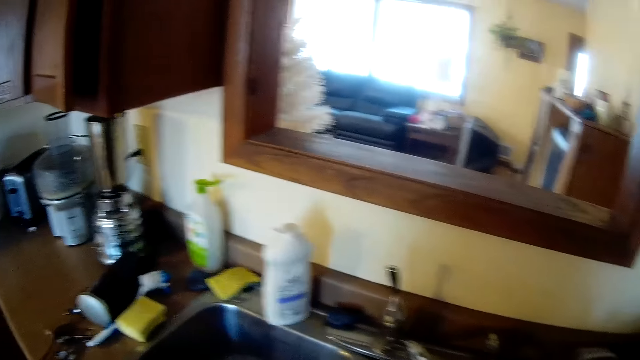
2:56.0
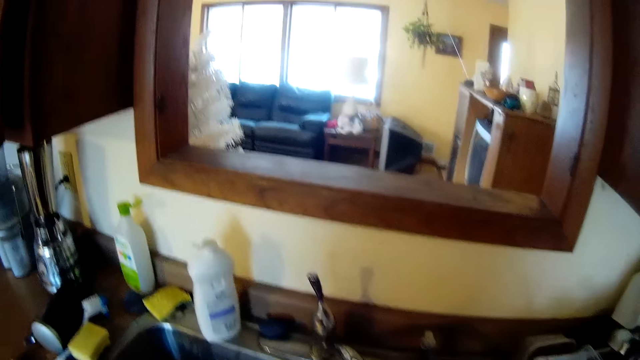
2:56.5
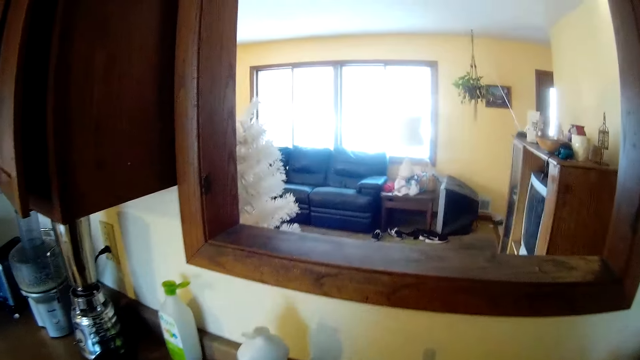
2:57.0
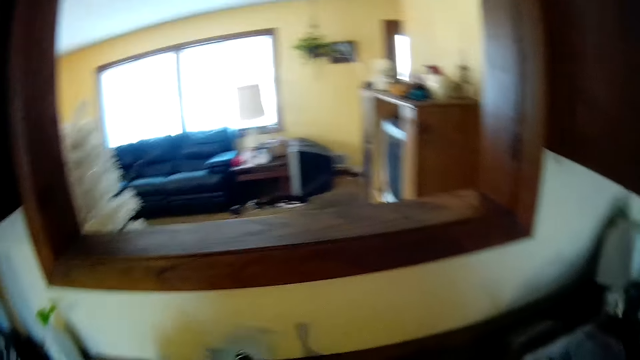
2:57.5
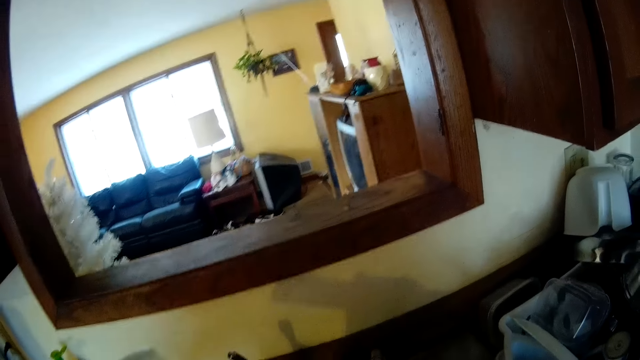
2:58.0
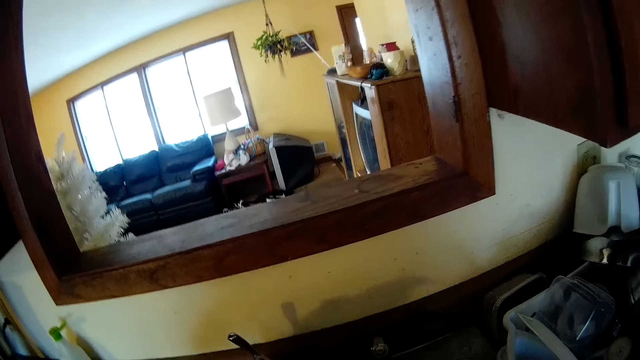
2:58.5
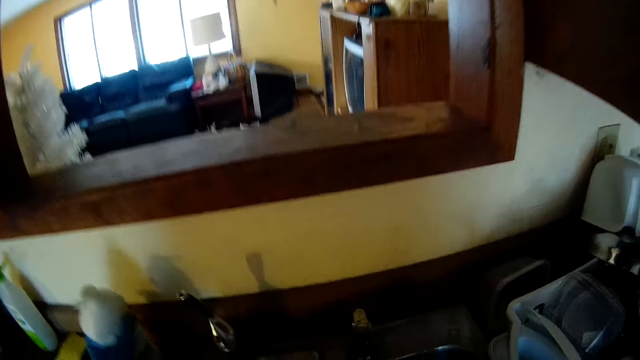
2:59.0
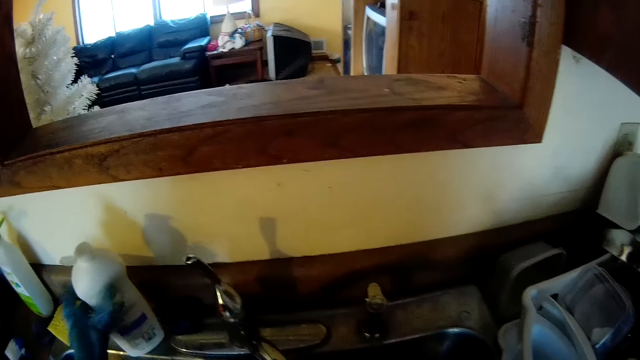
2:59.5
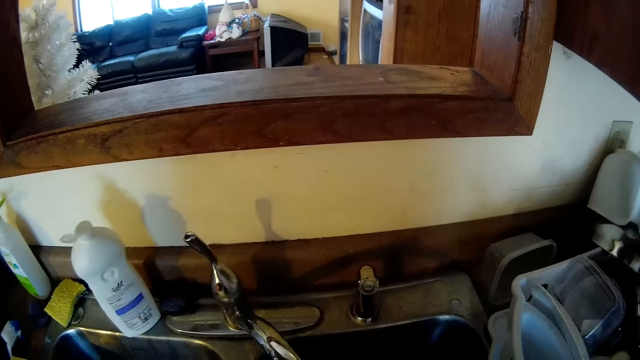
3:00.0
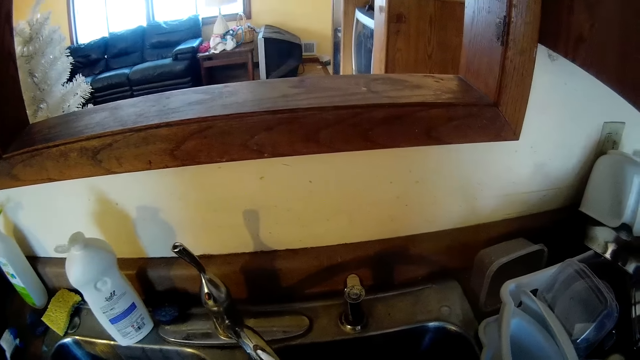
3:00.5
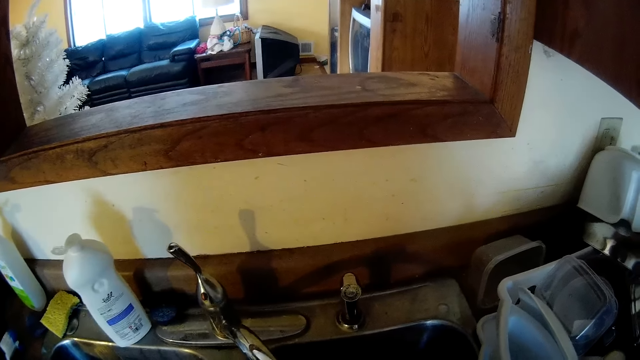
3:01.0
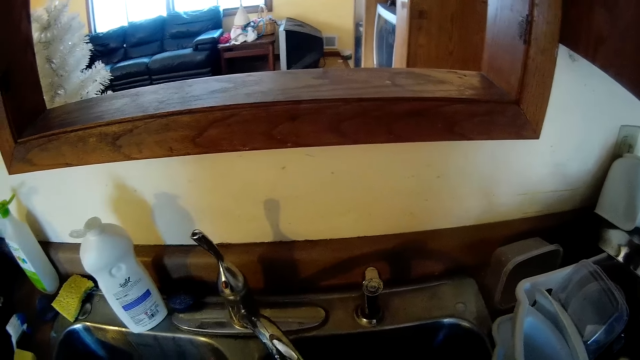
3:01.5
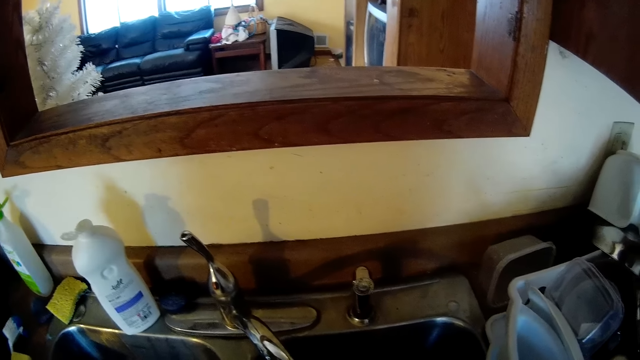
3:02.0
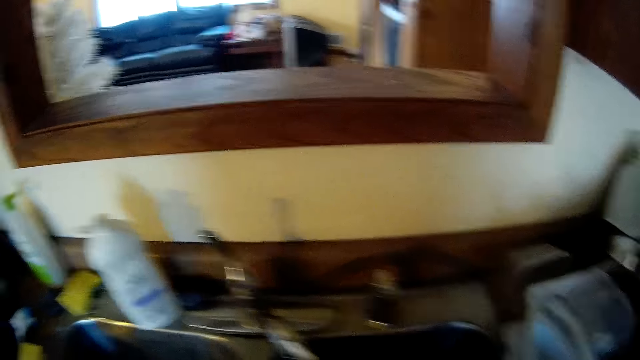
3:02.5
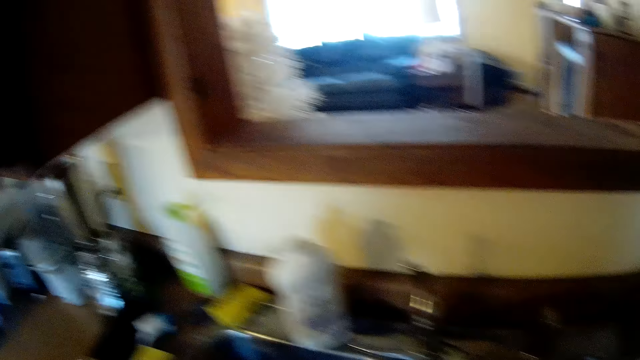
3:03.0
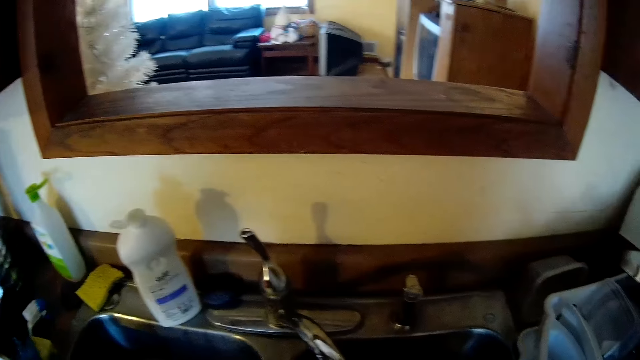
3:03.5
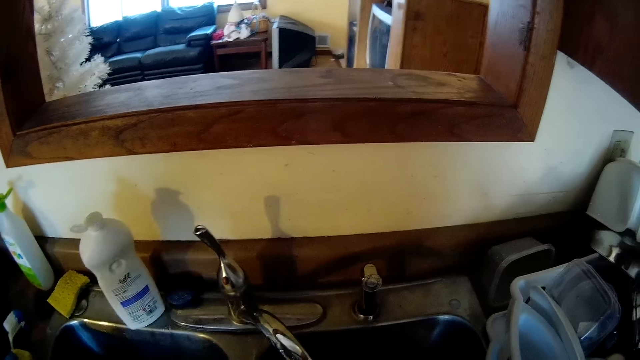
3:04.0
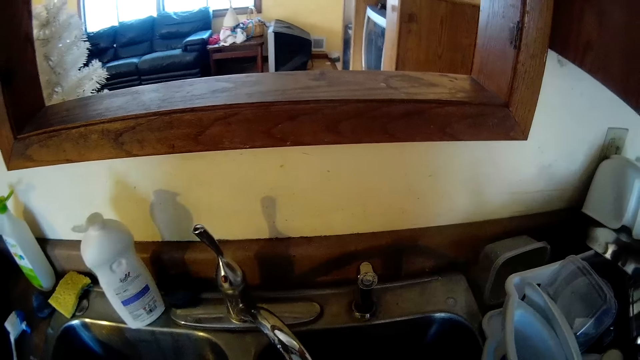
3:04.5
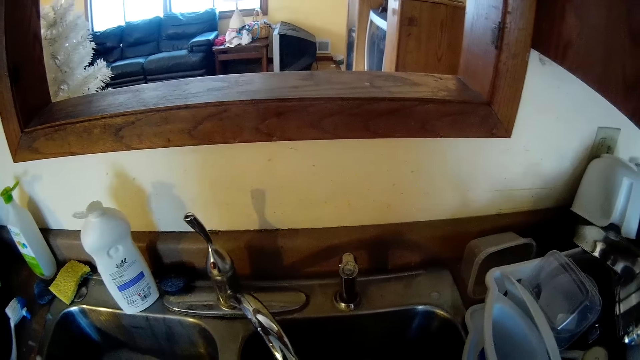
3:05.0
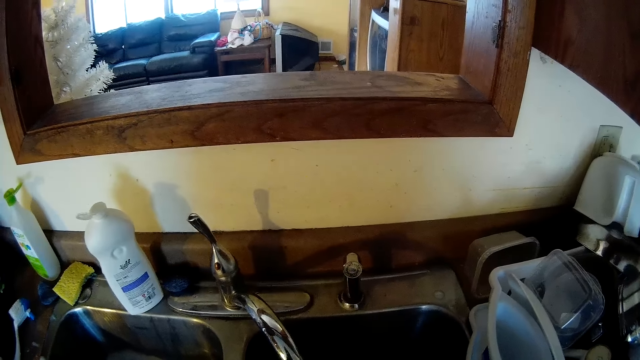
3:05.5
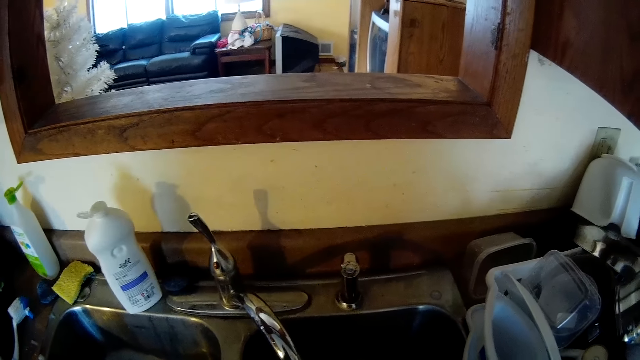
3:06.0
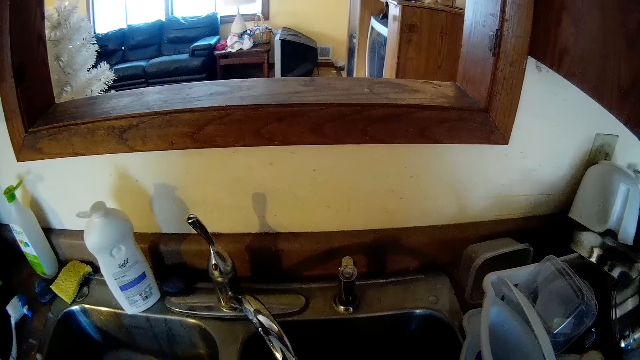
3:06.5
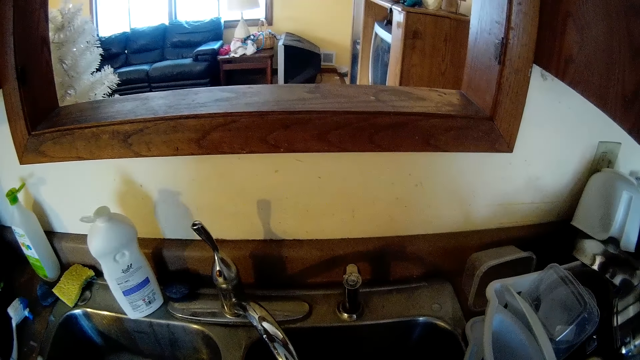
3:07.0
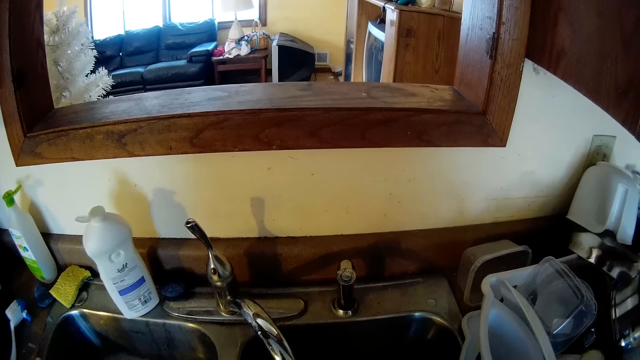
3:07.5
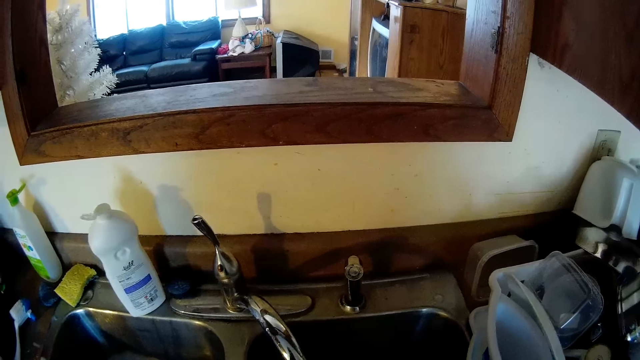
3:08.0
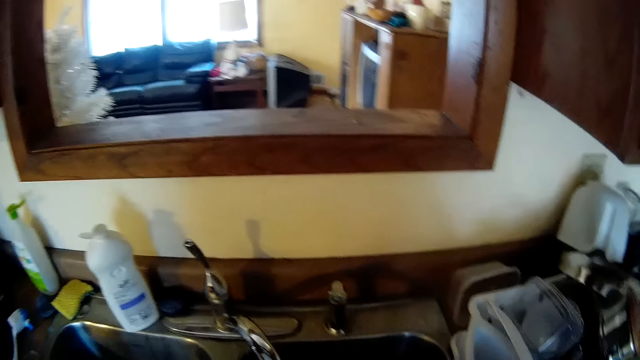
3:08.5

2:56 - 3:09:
The camera wearer picks the liquid soap container from the sink countertop with her left hand. She pours soap on the foam. She drops the liquid soap container on the sink countertop with her left hand. She withdraws her left hand from the liquid soap container. She washes dishes. She picks the sponge from the sink countertop with her left hand.

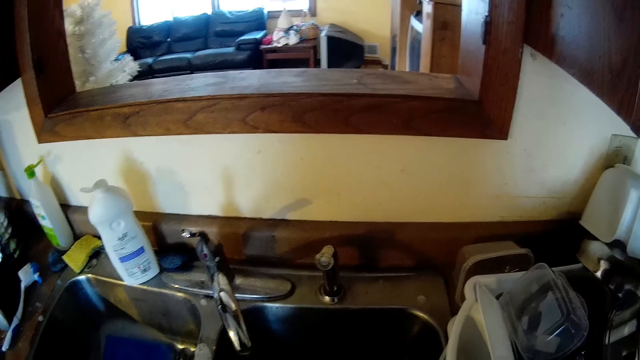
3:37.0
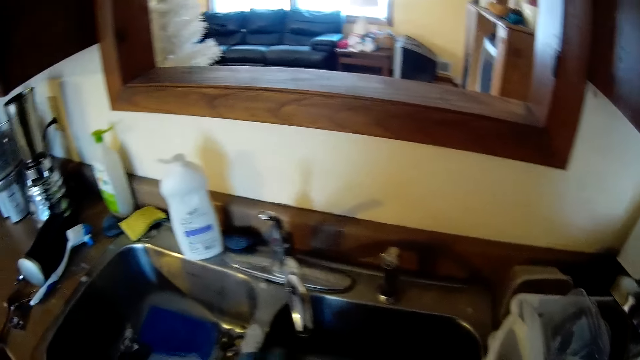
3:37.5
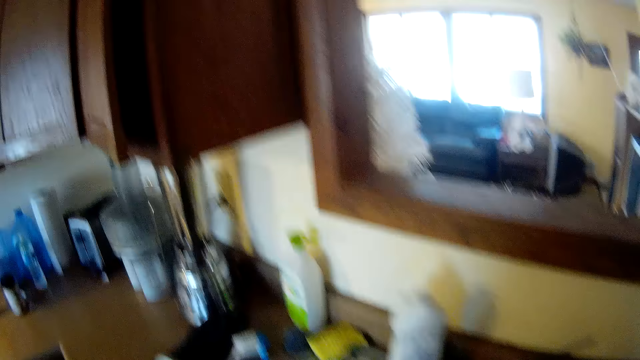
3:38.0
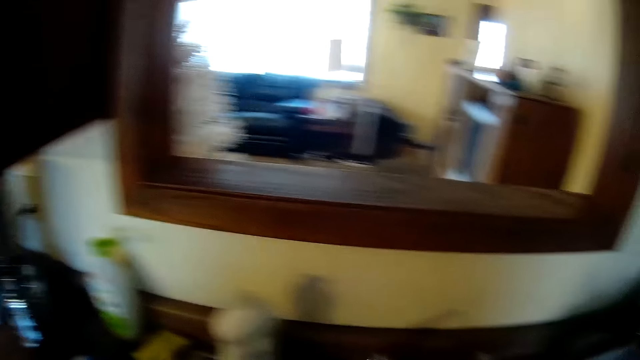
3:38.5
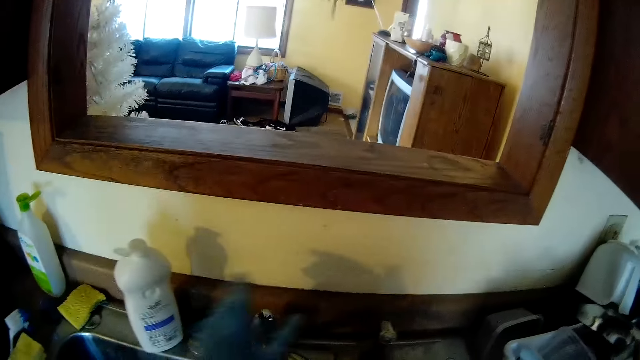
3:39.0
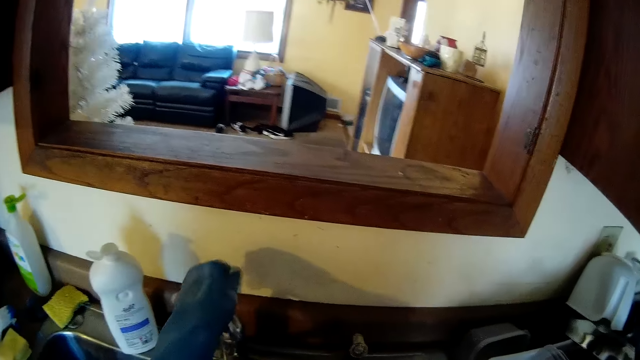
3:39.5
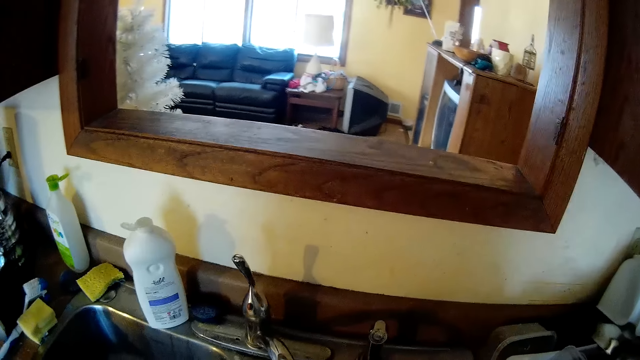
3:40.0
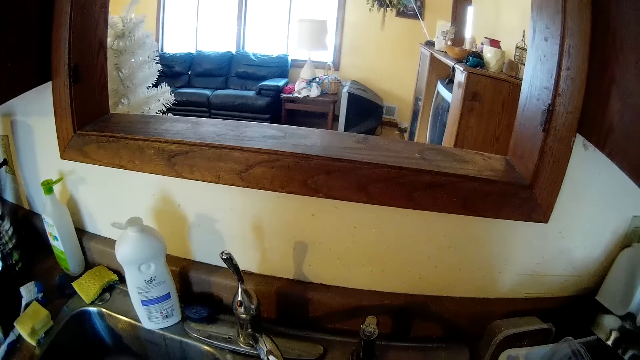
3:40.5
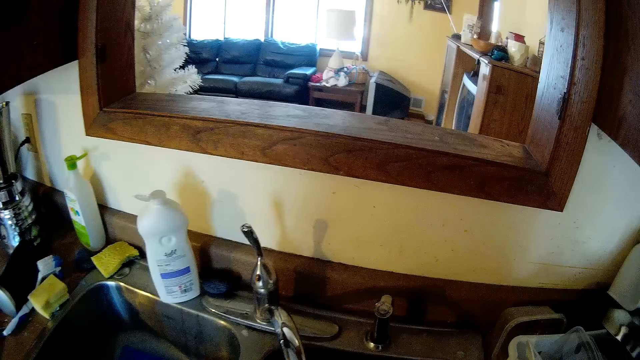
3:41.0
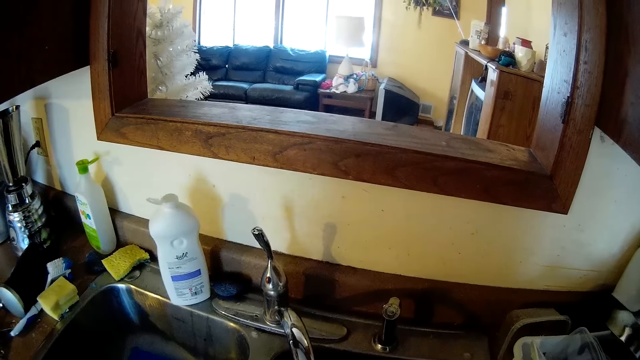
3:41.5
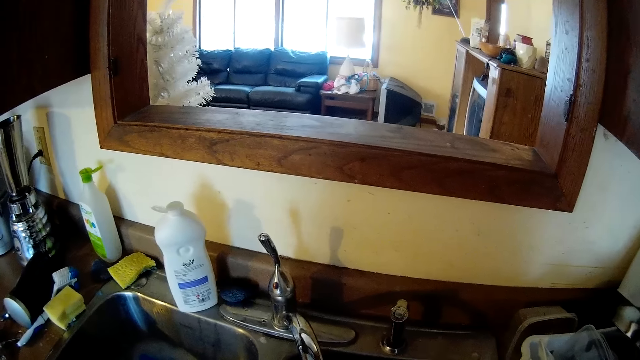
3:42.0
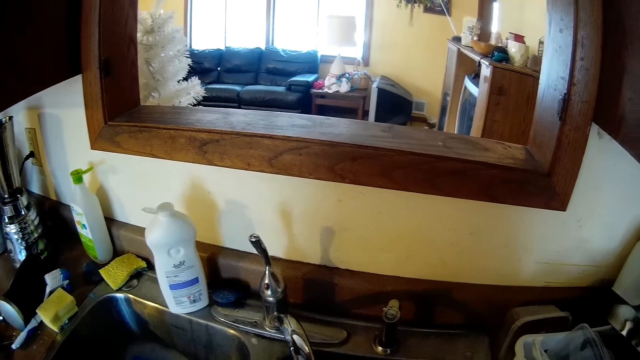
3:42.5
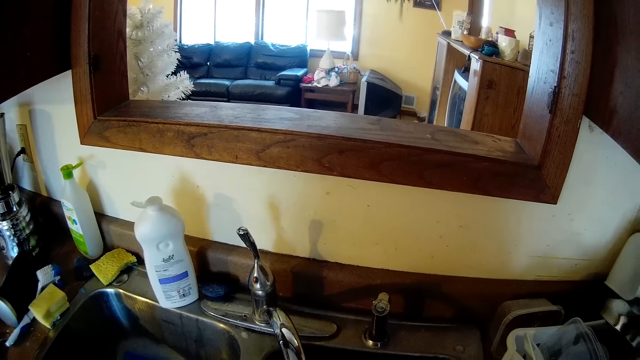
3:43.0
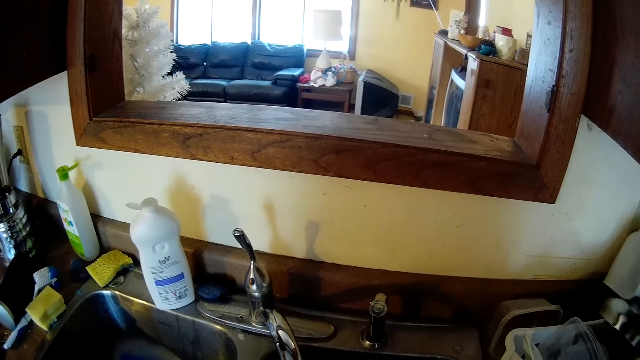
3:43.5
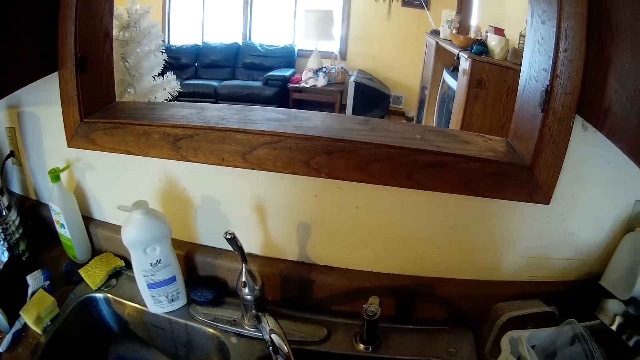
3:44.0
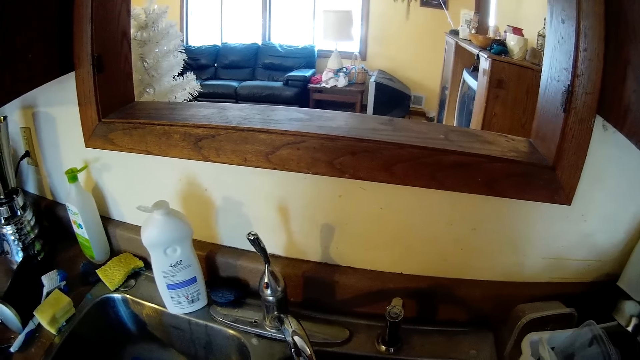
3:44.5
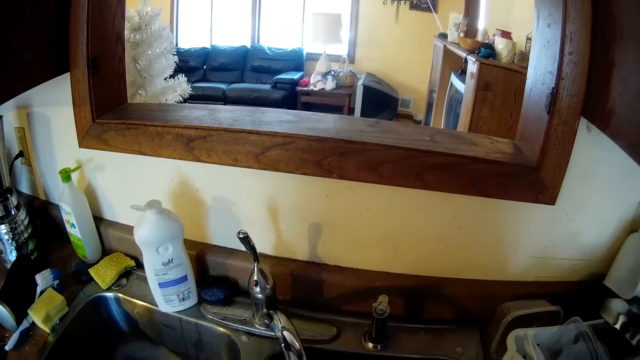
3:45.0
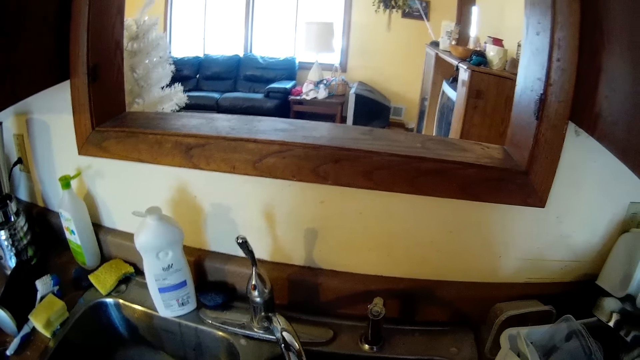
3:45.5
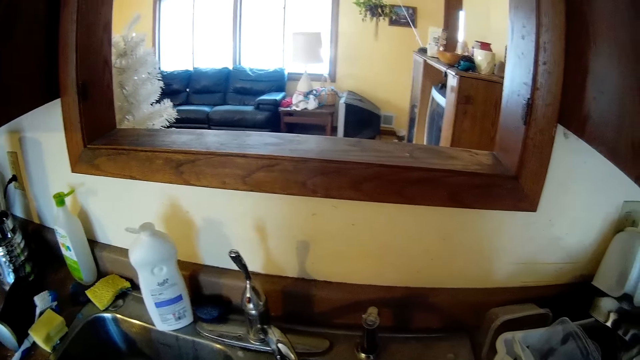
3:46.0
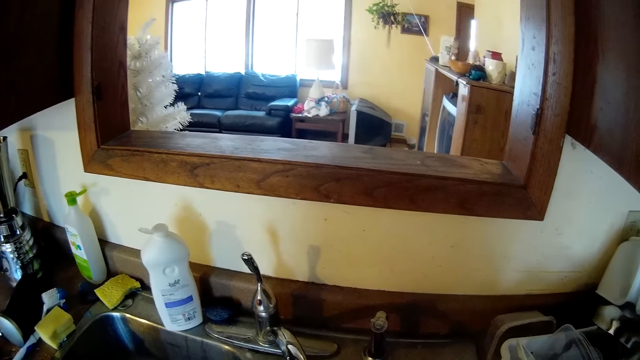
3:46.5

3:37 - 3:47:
The camera wearer drops the sponge on the sink countertop with her left hand. She turns on the tap with her left hand. She rinses the dish.
